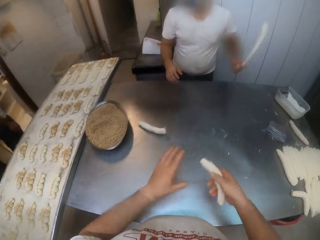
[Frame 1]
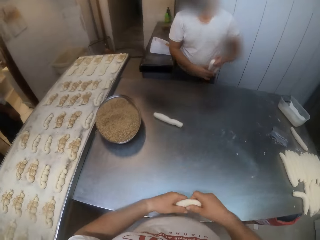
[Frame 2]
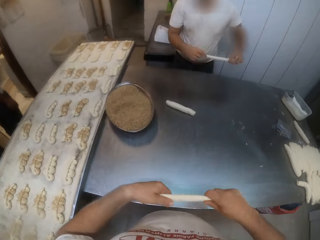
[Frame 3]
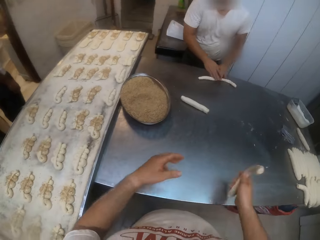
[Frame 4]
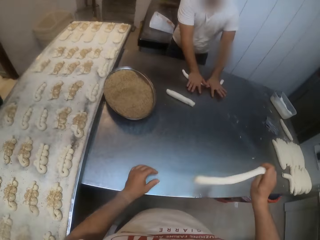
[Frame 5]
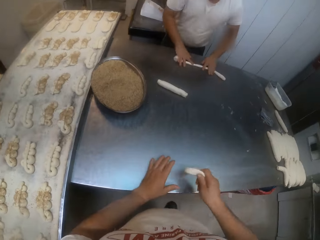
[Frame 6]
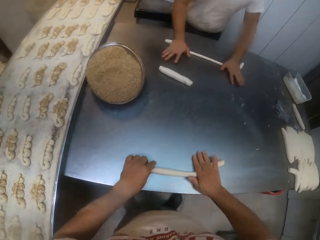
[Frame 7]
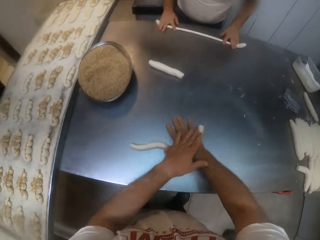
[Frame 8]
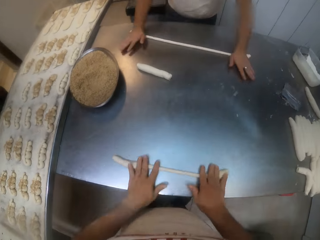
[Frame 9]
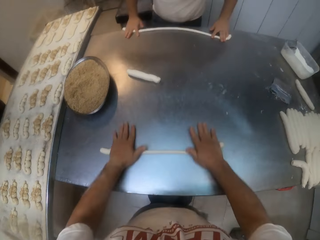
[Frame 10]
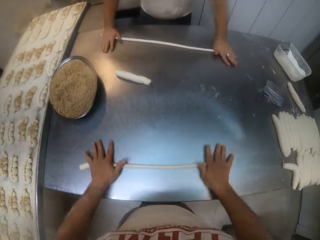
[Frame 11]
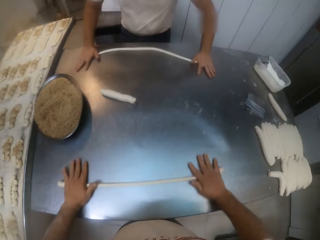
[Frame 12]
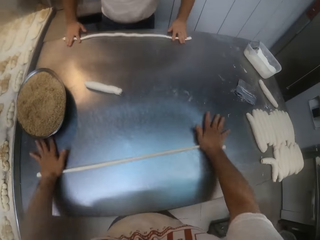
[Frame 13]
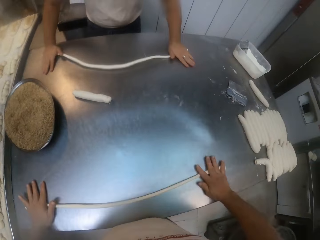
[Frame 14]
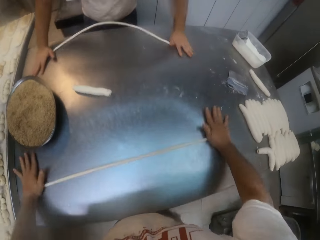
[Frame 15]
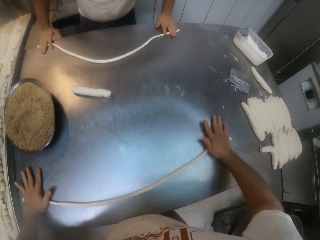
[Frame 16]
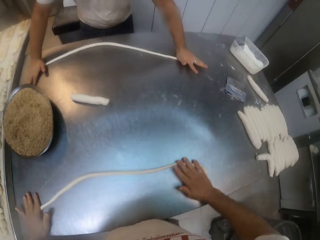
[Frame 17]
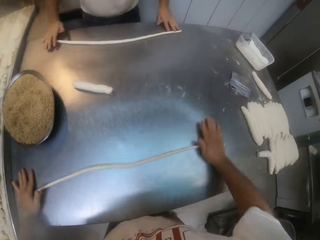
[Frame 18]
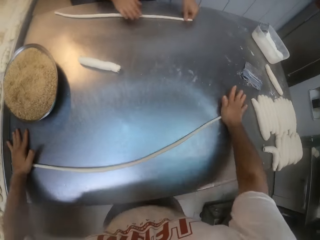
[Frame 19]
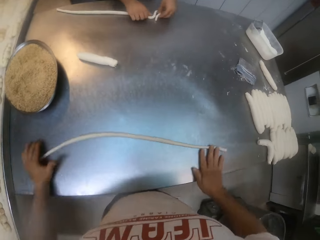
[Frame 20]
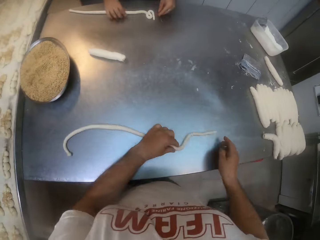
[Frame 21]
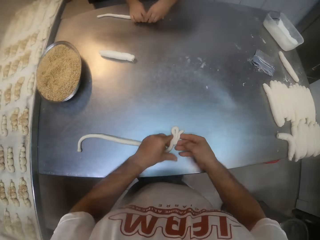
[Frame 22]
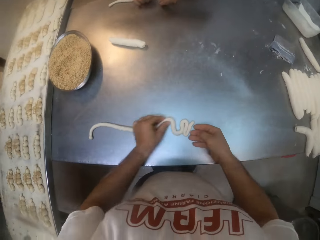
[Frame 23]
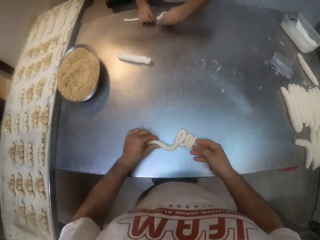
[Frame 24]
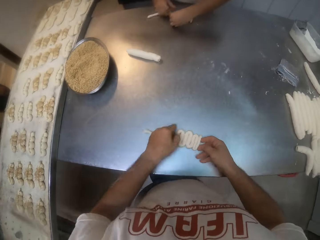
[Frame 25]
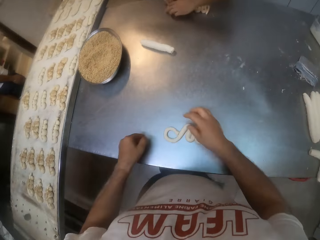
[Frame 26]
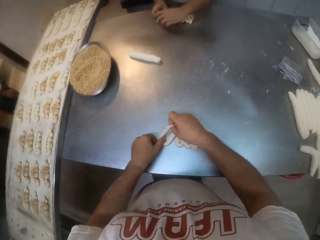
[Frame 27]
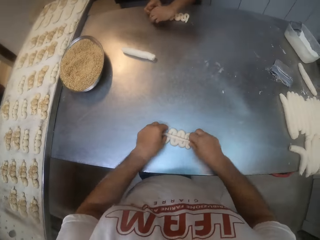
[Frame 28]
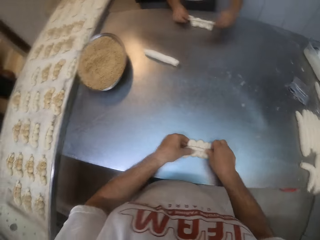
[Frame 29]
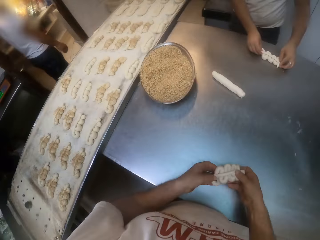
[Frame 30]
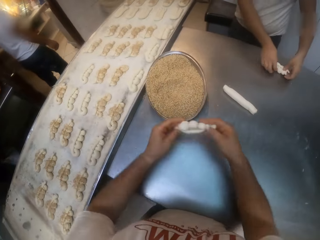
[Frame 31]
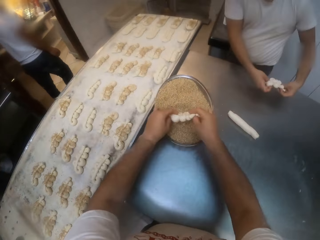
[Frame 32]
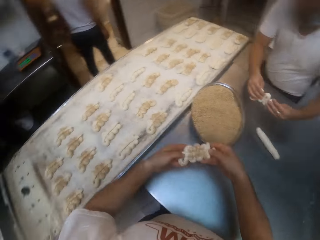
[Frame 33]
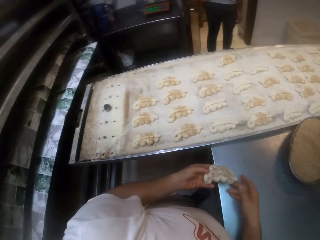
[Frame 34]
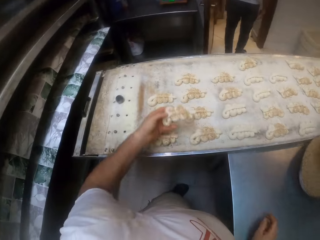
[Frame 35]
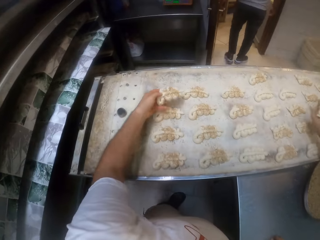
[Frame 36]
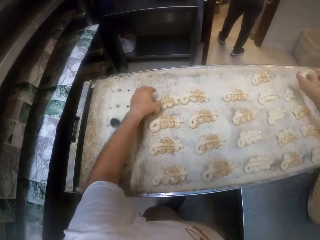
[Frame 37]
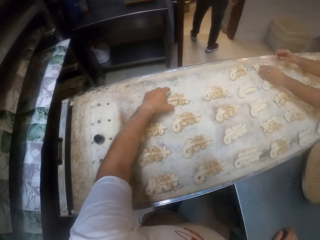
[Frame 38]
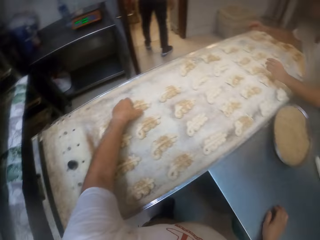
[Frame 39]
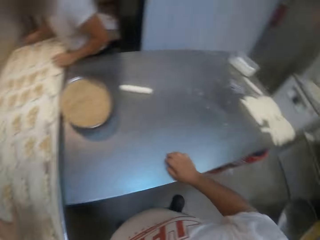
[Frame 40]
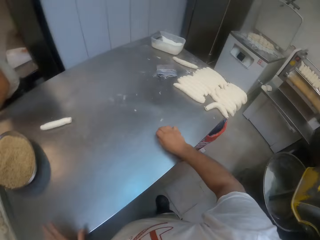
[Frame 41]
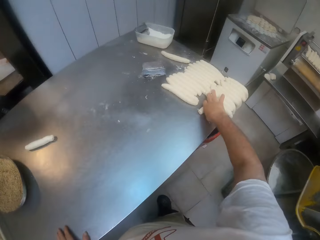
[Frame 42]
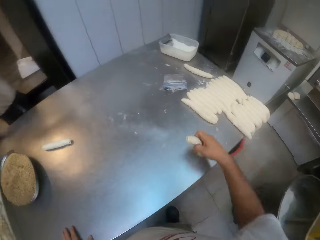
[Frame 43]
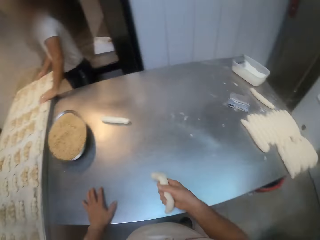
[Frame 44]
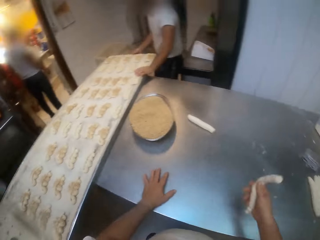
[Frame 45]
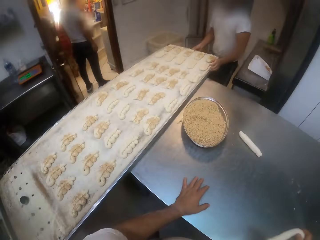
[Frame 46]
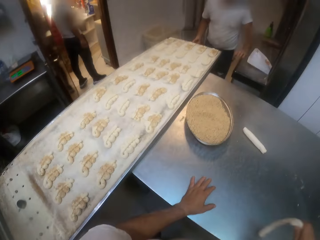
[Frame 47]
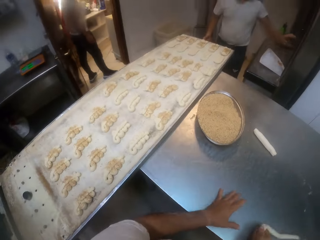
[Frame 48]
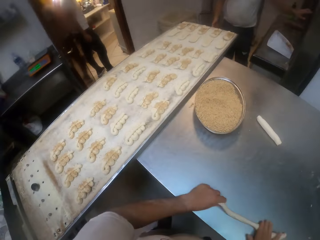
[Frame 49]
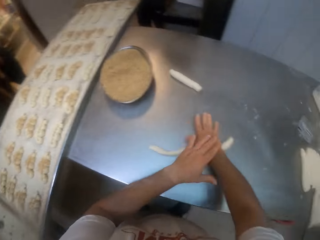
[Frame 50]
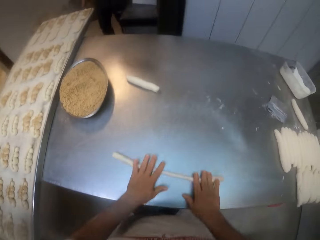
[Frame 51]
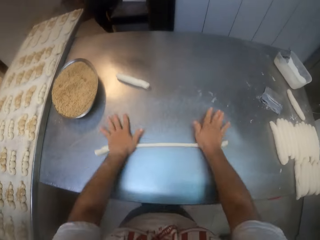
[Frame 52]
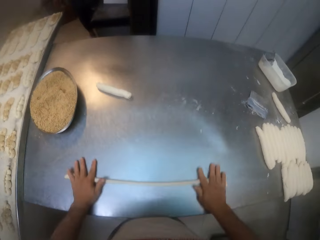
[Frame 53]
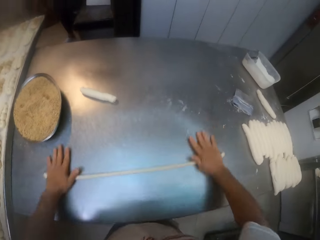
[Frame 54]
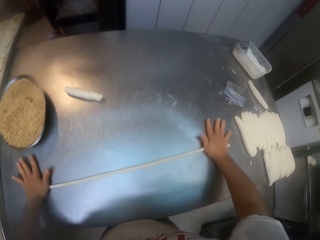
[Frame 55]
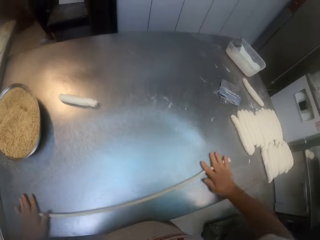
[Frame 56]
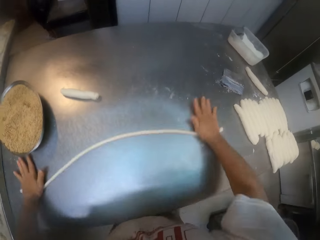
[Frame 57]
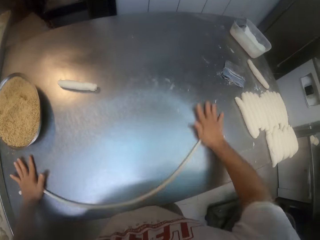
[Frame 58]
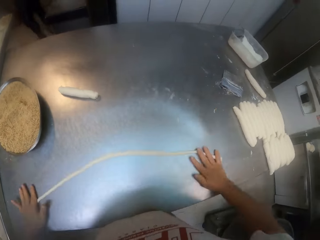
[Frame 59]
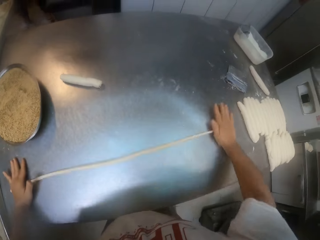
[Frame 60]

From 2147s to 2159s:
The man rolls the rolled dough on the table with both hands. The camera wearer rolls the rolled dough on the table with both hands. The man folds the rolled dough on the table with both hands. The camera wearer folds the rolled dough on the table with both hands. He puts the folded dough into the tray of steads with both hands. The man puts the folded dough into the tray of steads with both hands. The camera wearer moves the dough from the stead tray to the baking tray with his left hand. The man moves the dough from the stead tray to the baking tray with his left hand. The camera wearer picks a piece of dough from the table with his right hand. He stretches the piece of dough with his right hand. He looks around. He rolls the piece of dough on the table with both hands. He swings the dough and kneads the dough.

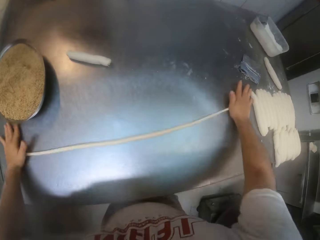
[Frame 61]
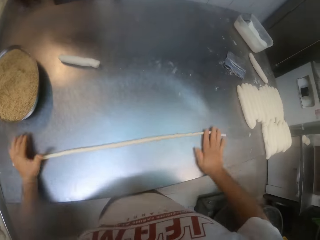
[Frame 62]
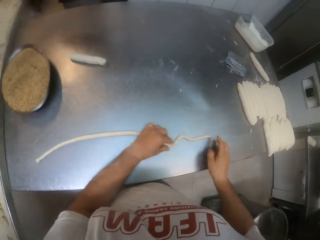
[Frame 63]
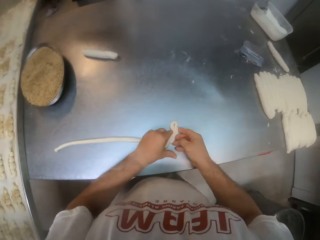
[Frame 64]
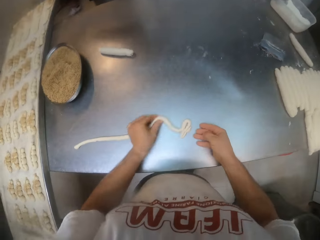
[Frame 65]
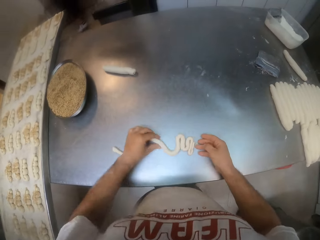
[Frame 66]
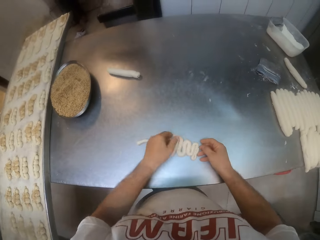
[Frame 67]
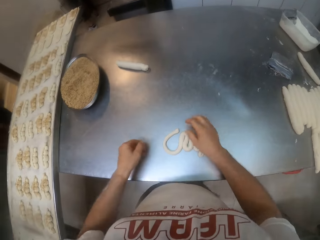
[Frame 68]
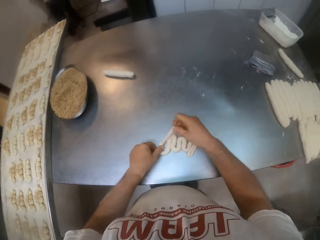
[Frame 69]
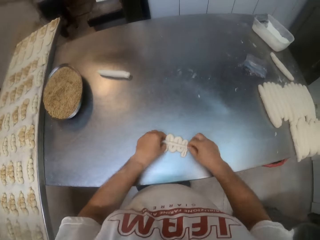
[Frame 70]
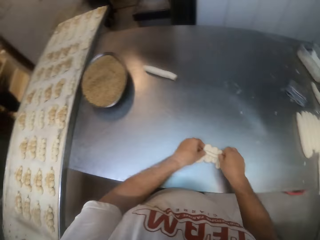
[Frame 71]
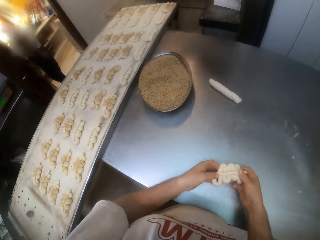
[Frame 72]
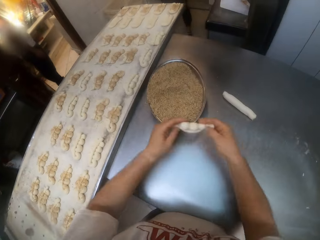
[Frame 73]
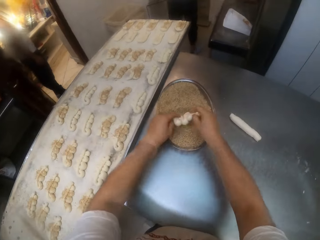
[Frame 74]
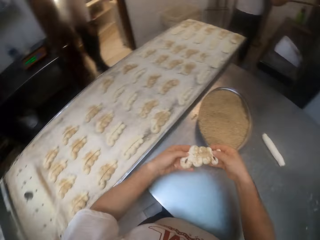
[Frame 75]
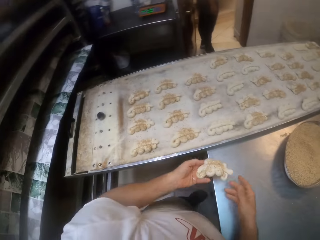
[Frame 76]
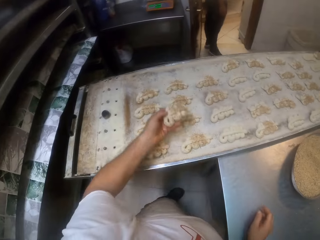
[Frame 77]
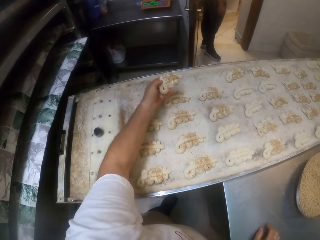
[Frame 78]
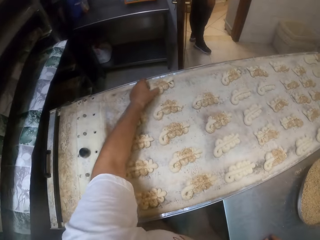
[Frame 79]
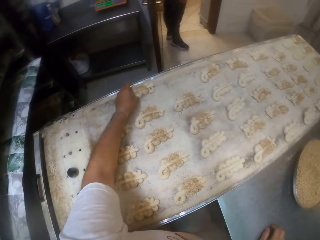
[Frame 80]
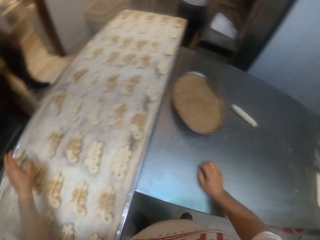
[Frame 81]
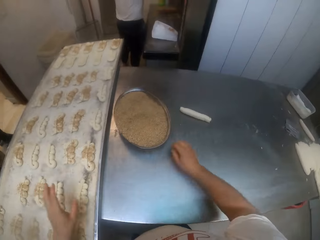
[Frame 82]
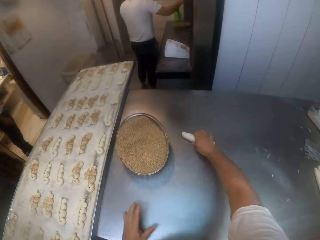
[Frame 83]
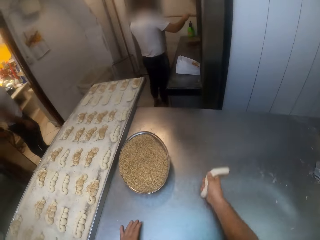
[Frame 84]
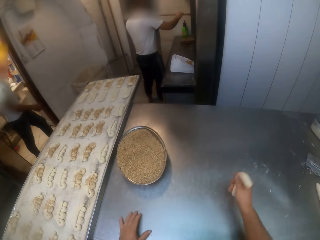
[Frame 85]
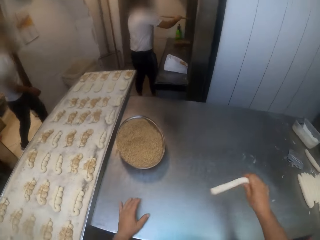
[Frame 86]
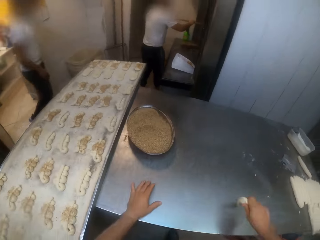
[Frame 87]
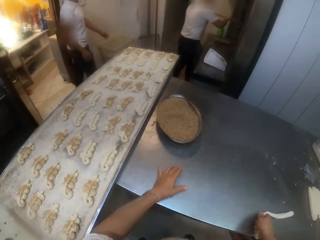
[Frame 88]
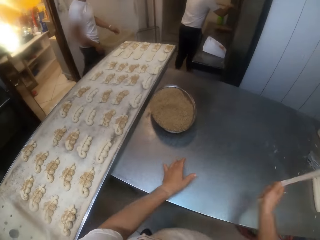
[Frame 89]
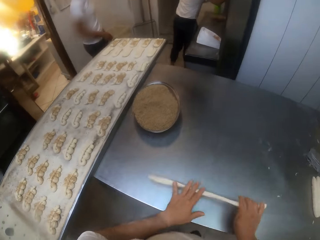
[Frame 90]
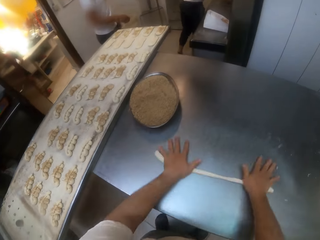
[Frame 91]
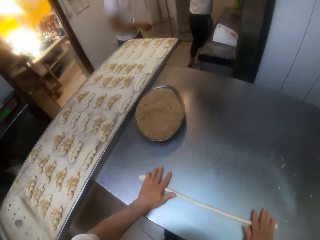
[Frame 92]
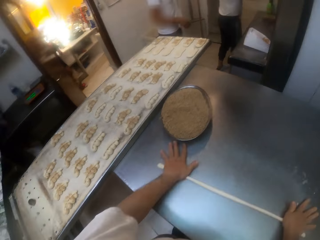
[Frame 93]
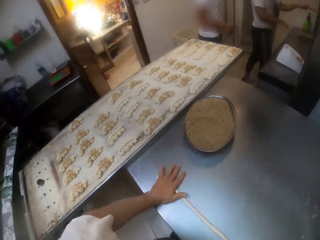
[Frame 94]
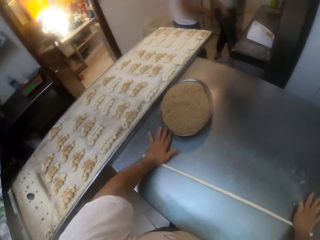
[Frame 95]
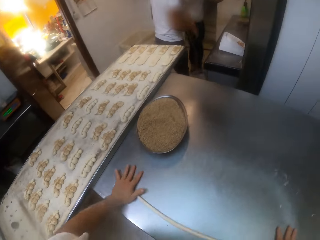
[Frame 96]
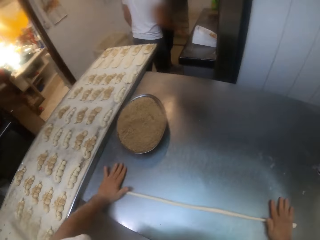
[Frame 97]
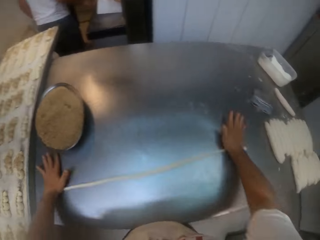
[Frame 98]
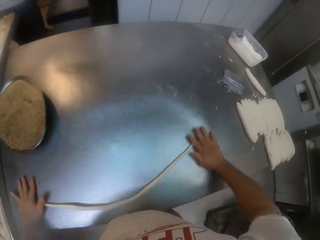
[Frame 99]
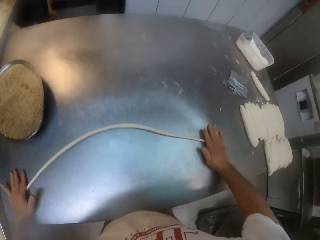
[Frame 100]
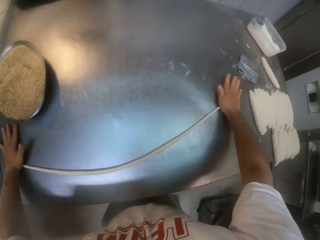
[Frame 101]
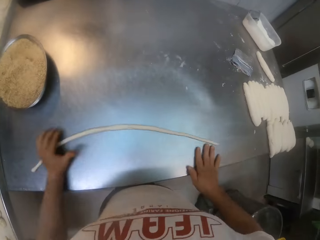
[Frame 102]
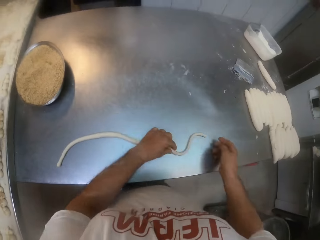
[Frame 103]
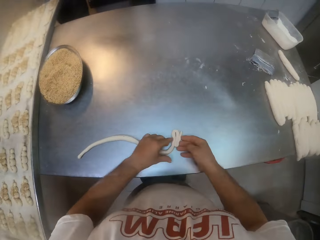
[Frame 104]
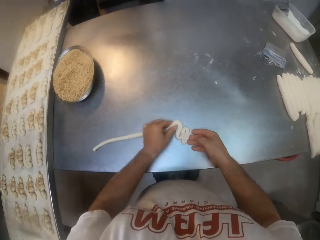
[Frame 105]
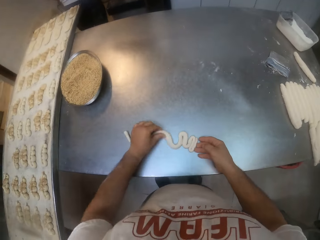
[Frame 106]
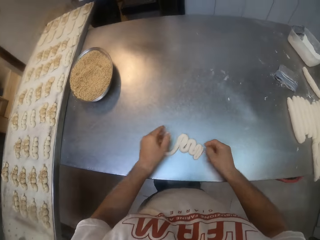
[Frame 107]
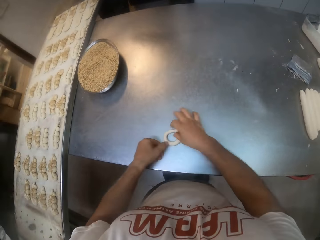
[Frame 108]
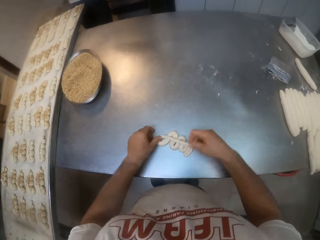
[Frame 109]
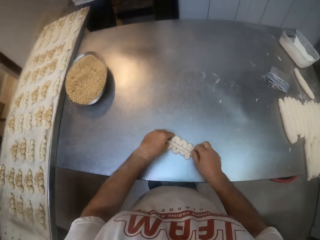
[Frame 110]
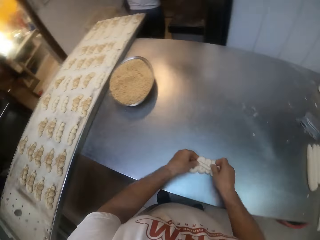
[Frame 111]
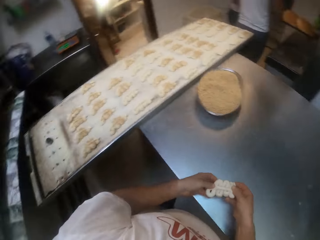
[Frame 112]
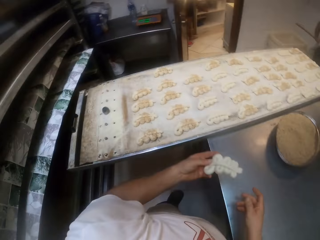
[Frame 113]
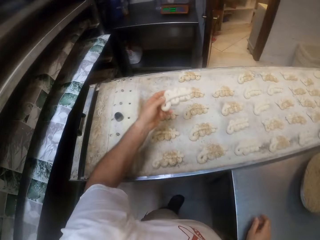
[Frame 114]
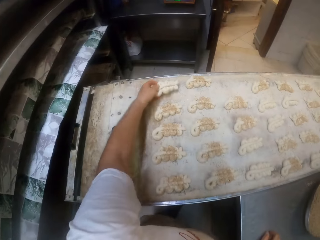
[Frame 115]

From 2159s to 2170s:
The camera wearer shapes the piece of dough on the table with both hands. He dips the dough in the bowl of sesame seeds on the table with both hands. He places the dough on the baking sheet on the table with his left hand. He moves both hands. The man checks bread in an oven with a baking peel in both hands. The camera wearer picks a piece of dough from the table with his right hand. Another man walks into the bakery. The camera wearer stretches the piece of dough with his right hand. He swings the dough. He kneads the dough and rolls the piece of dough on the table with both hands. The first man interacts with the other man. The camera wearer shapes the piece of dough on the table with both hands.
